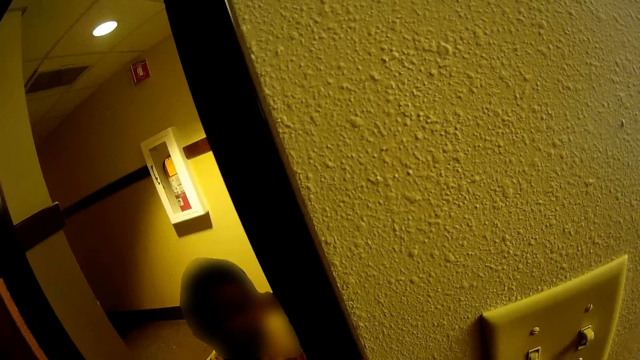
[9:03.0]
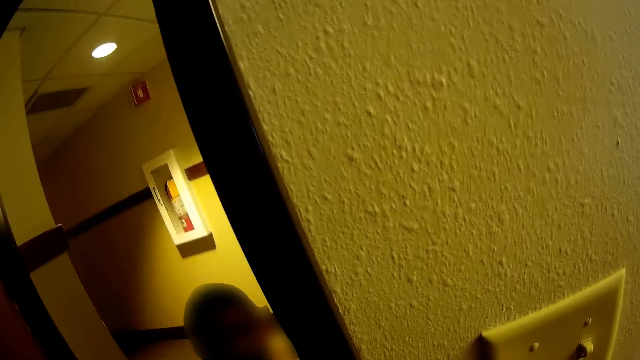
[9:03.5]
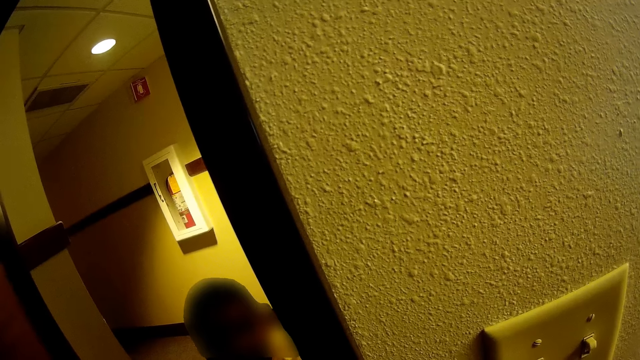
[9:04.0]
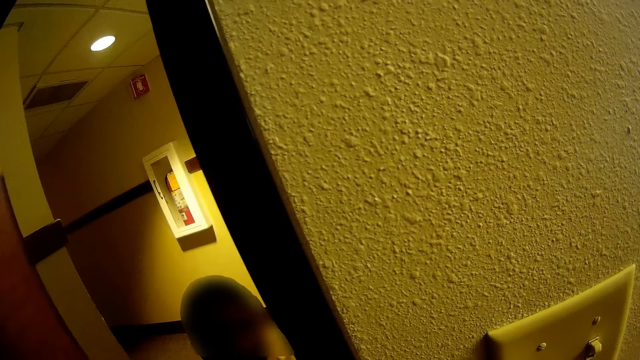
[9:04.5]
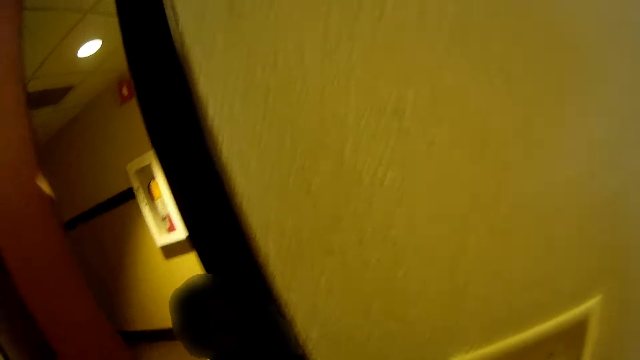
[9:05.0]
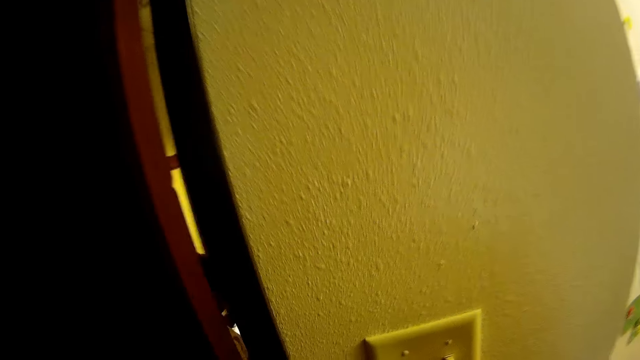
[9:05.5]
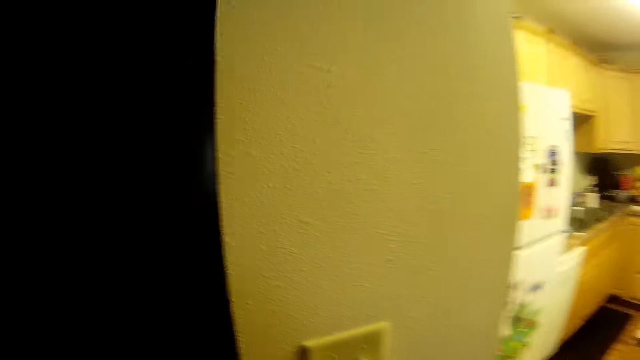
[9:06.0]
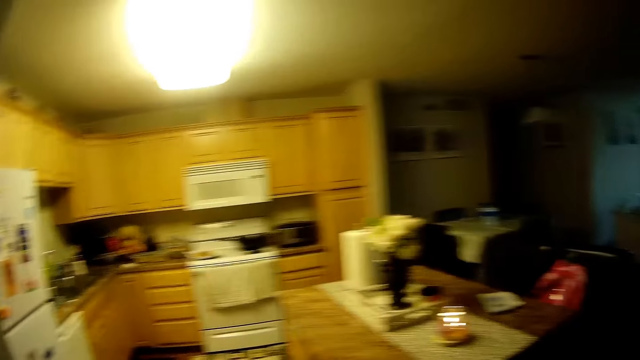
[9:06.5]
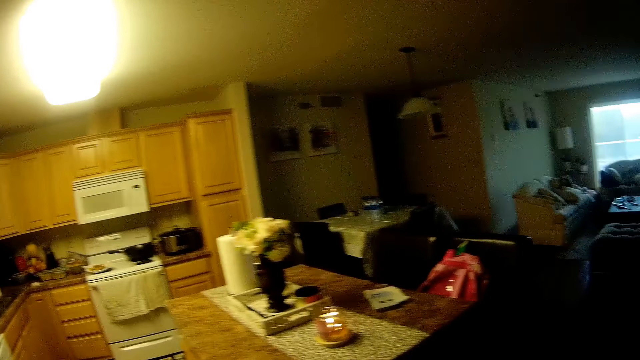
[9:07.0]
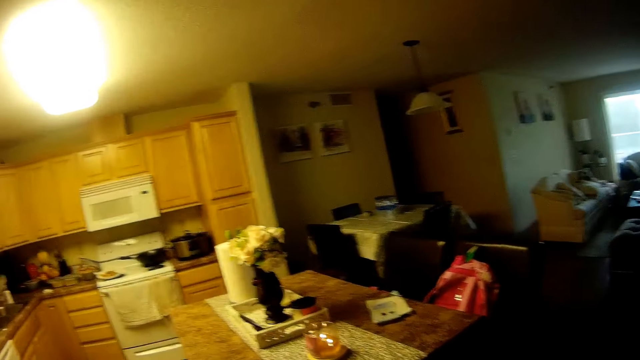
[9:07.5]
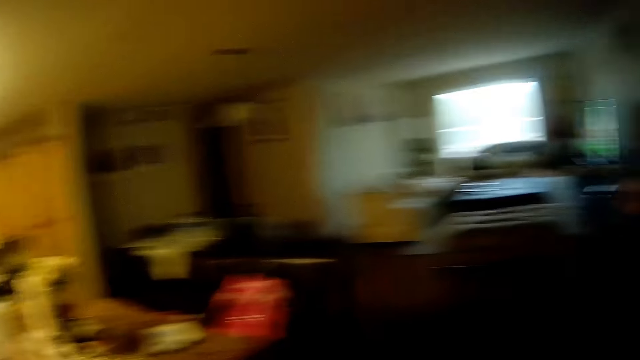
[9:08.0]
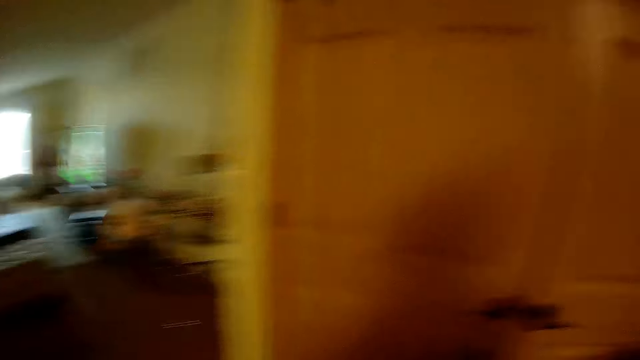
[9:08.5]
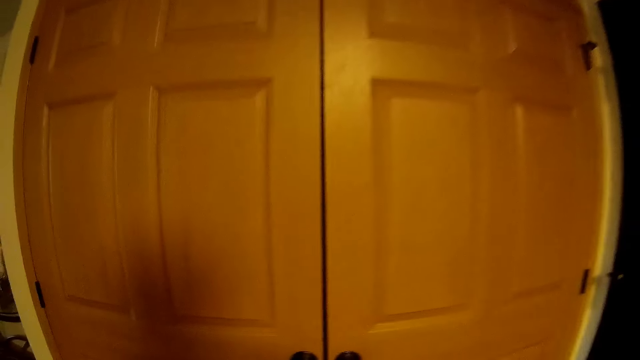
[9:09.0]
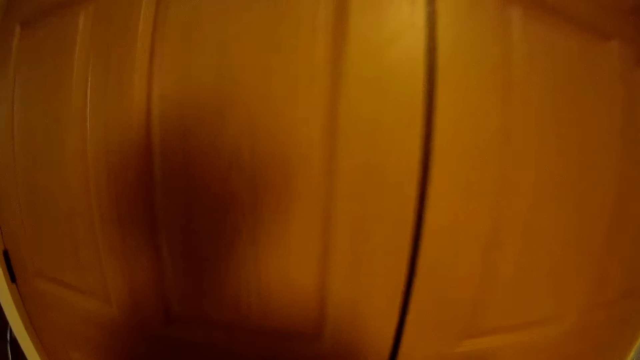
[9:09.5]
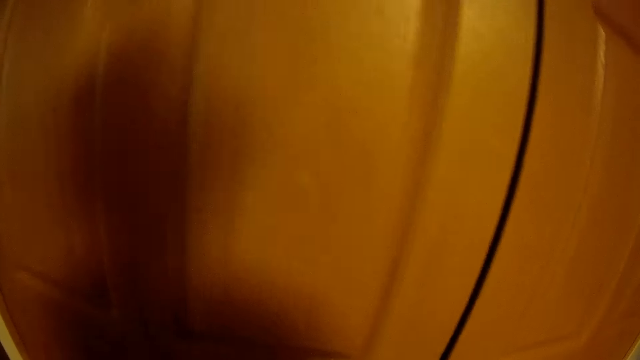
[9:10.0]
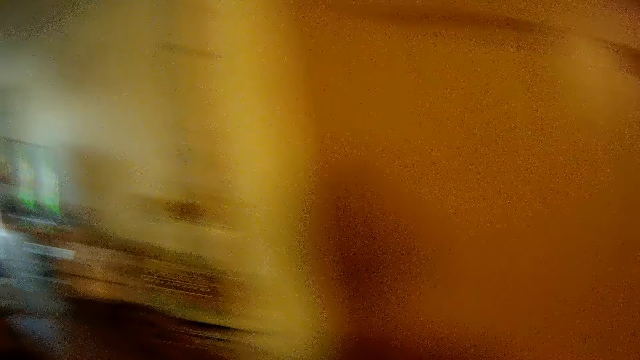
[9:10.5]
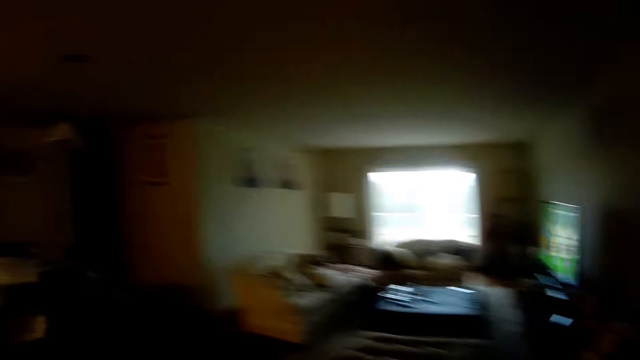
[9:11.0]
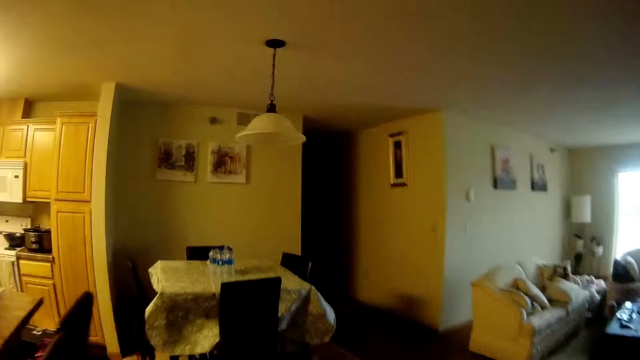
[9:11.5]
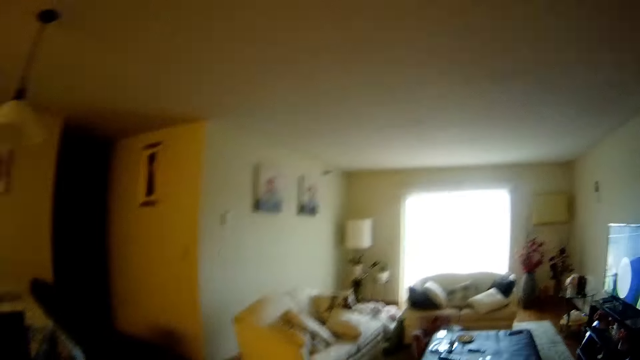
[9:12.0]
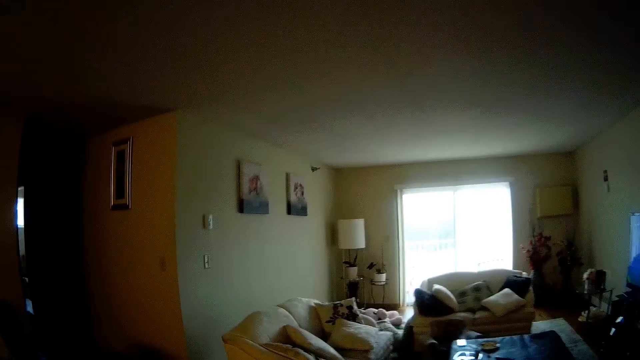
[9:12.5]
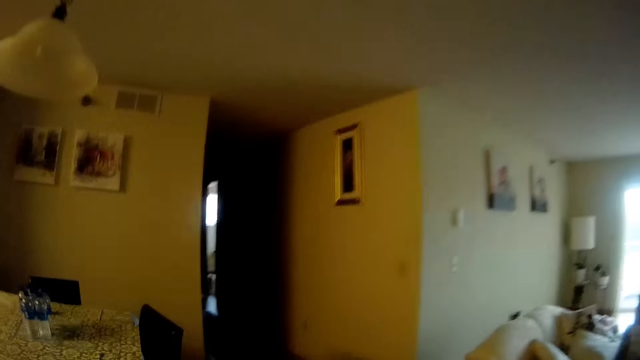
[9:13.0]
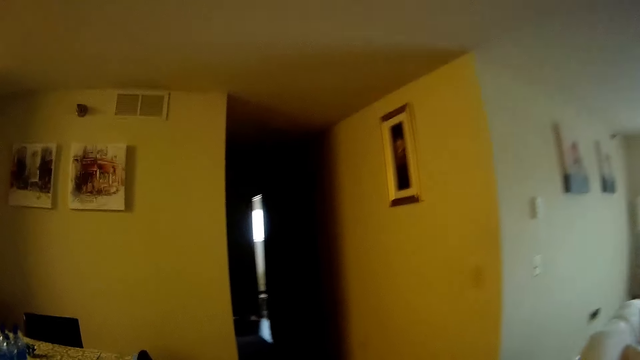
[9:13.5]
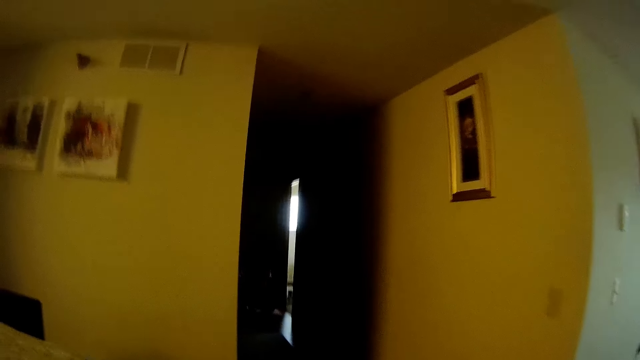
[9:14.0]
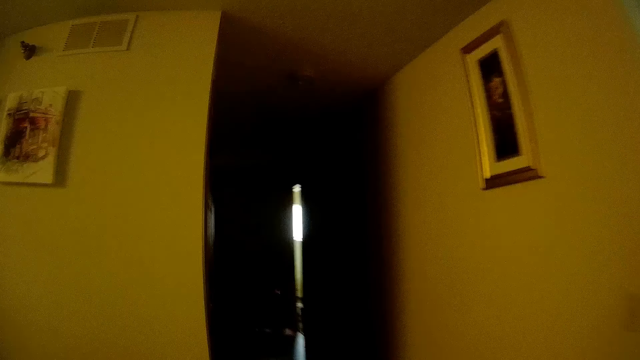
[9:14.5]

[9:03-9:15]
The camera wearer closes the door with her left hand. She walks towards the bedroom. She walks to the bedroom from the sitting room.

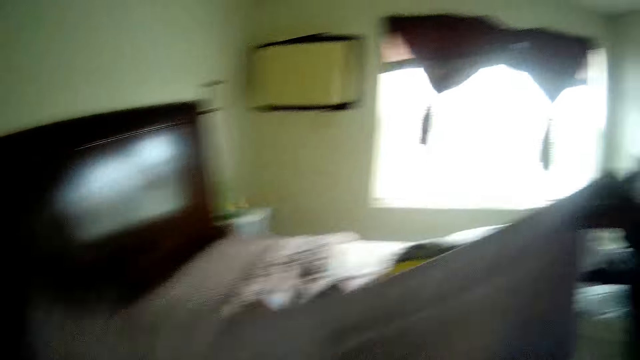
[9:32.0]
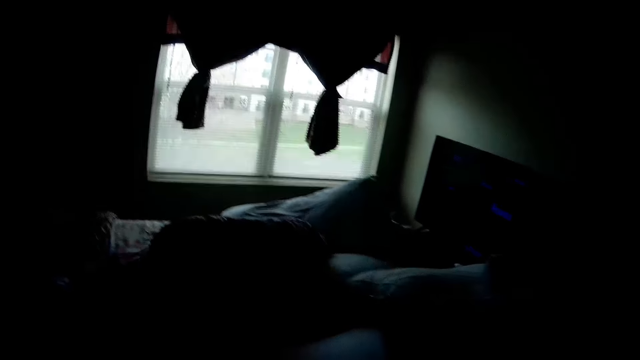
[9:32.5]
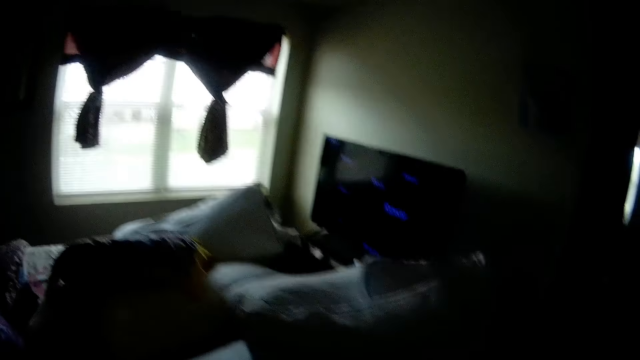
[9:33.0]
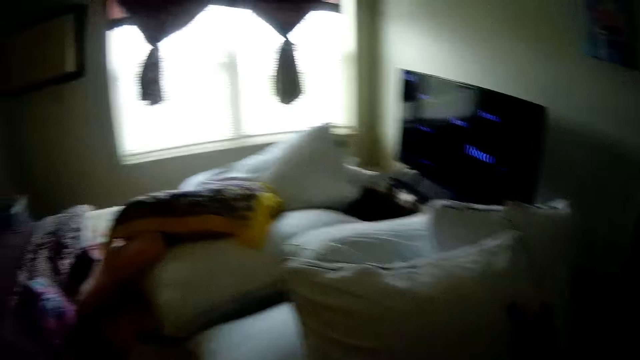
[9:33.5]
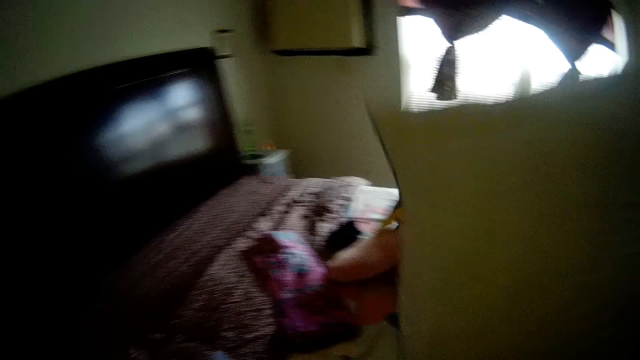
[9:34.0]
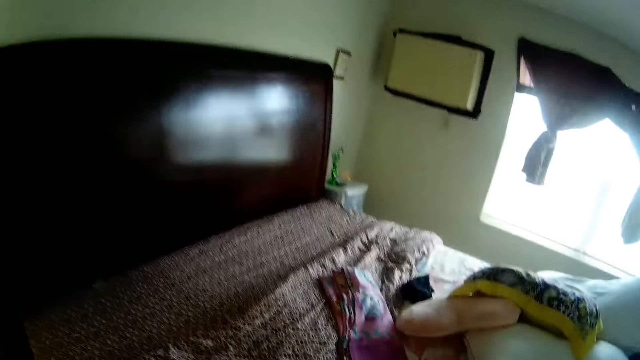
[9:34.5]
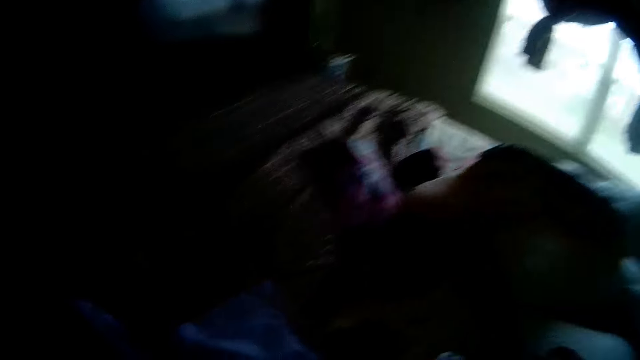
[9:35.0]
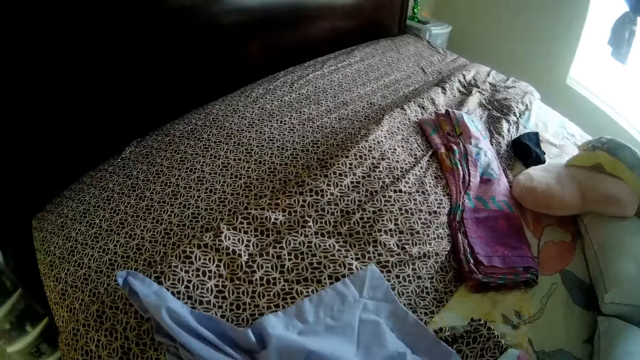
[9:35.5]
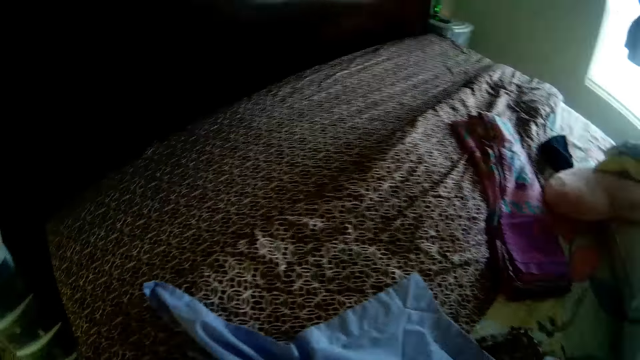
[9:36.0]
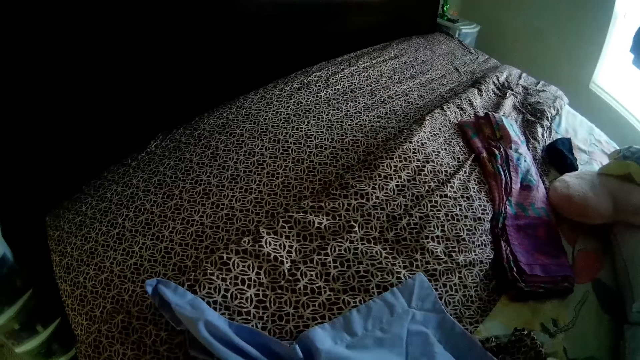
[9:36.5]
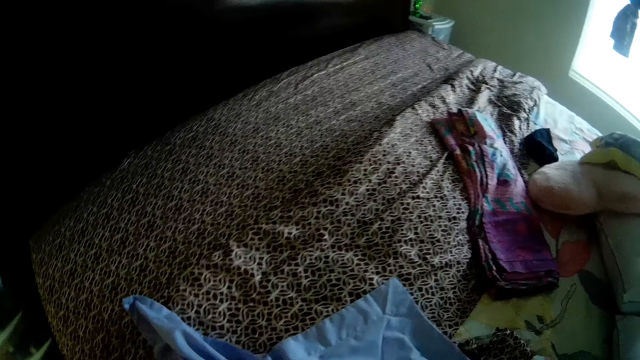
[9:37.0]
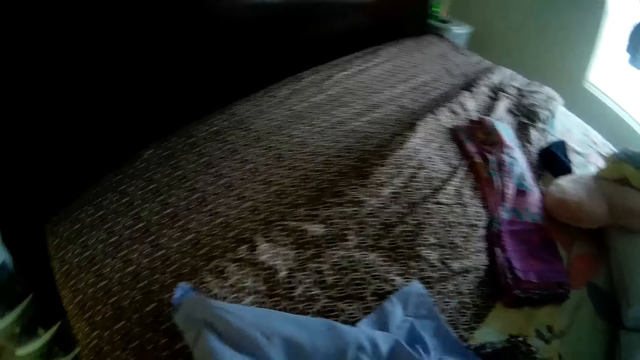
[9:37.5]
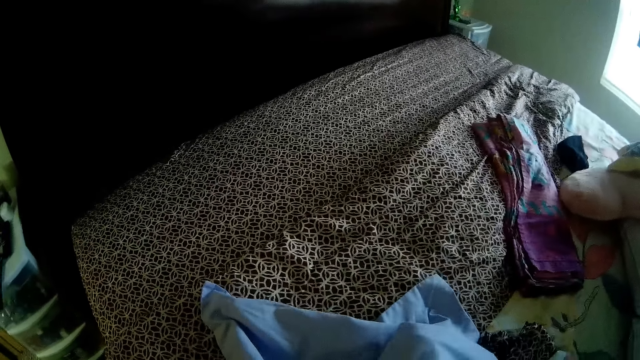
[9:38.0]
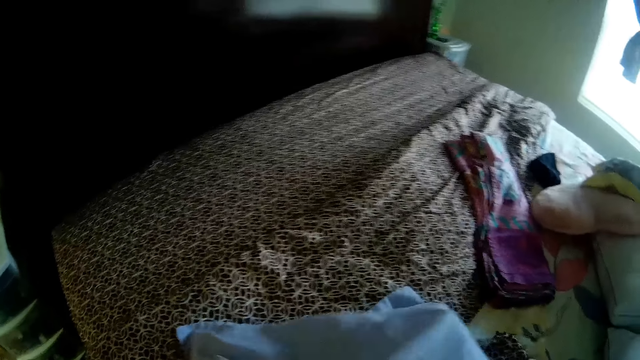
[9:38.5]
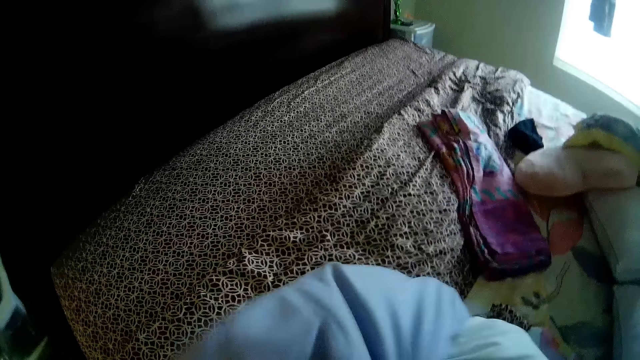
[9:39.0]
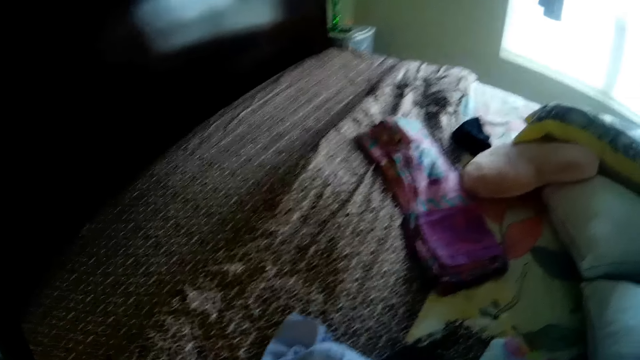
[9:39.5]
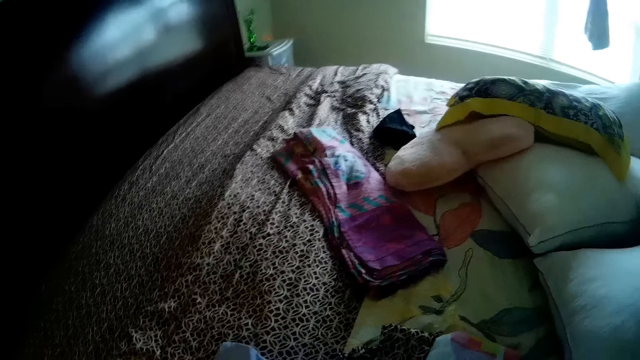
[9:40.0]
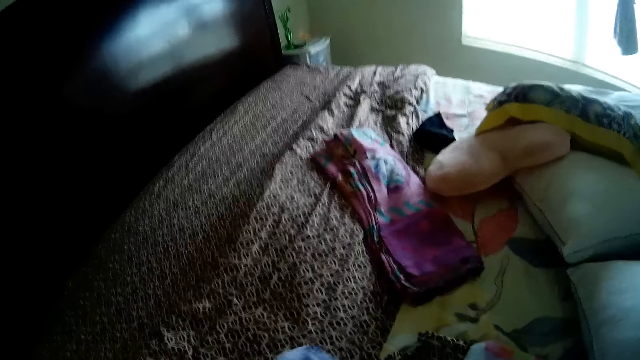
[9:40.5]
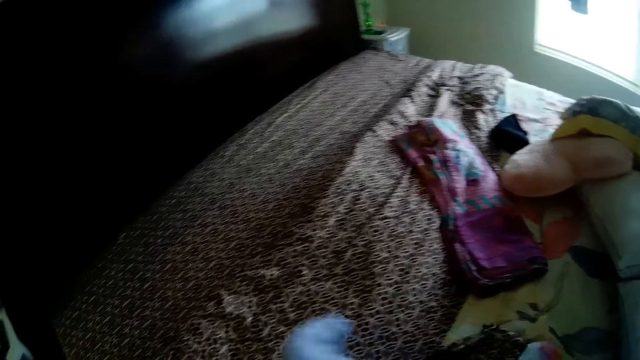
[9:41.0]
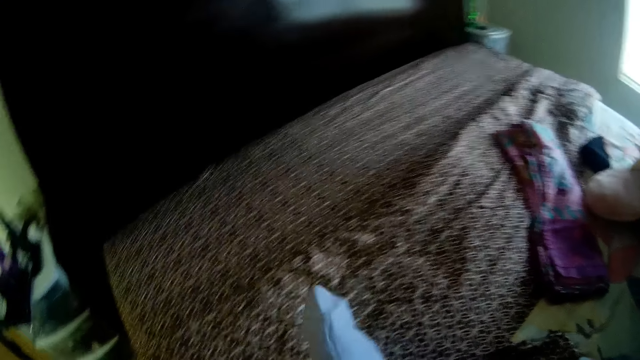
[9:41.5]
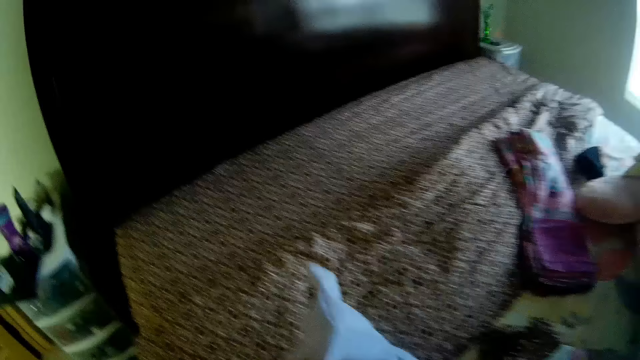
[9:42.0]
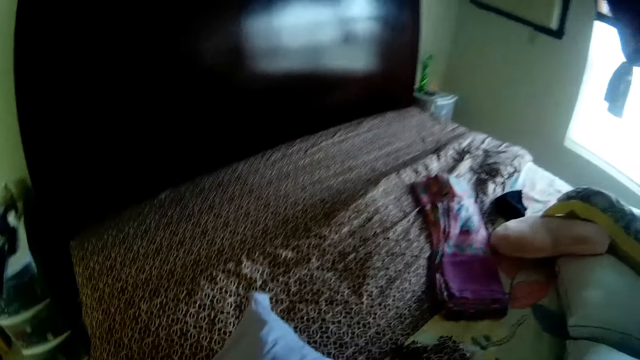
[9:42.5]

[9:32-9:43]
The camera wearer takes a pillow from the bed with her right hand. She puts the pillow in a pillowcase with both hands.
